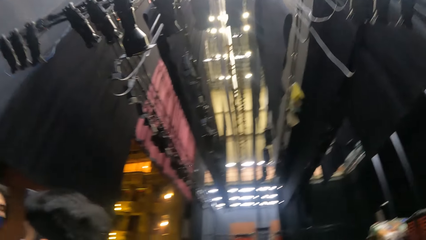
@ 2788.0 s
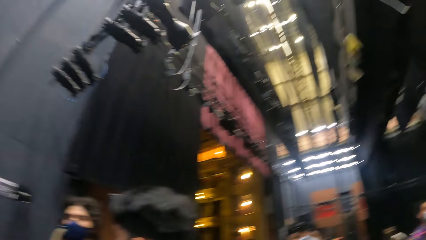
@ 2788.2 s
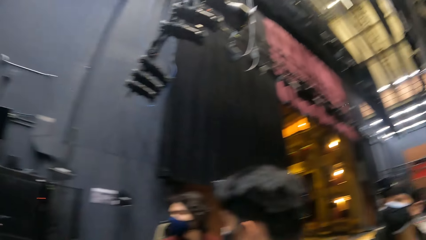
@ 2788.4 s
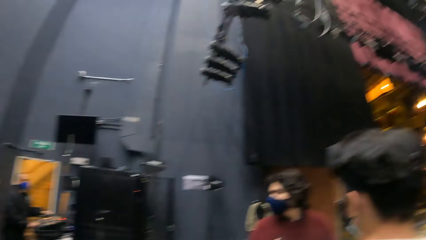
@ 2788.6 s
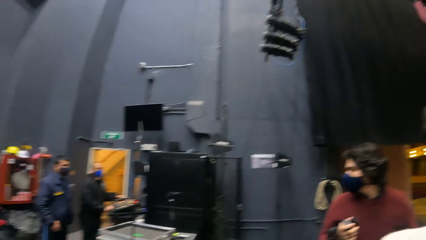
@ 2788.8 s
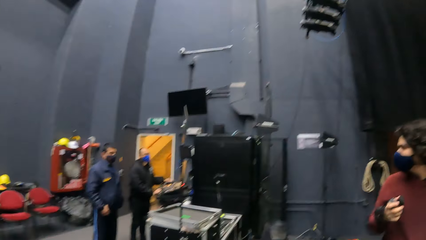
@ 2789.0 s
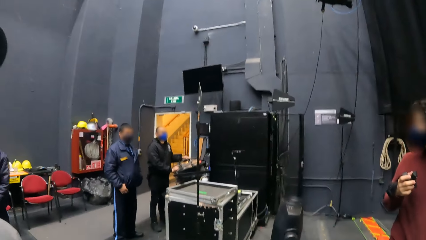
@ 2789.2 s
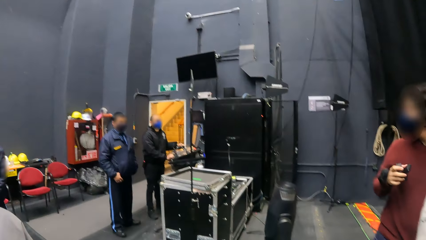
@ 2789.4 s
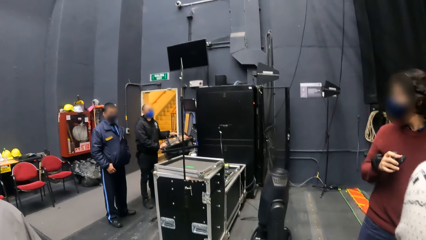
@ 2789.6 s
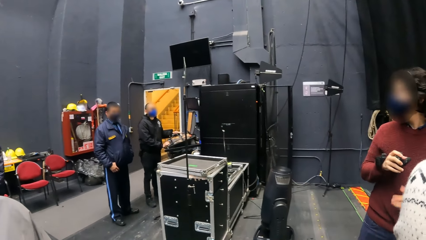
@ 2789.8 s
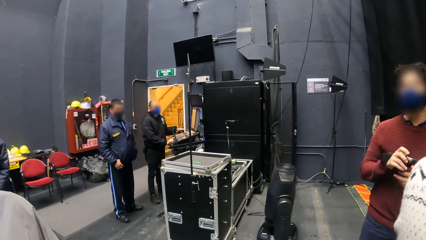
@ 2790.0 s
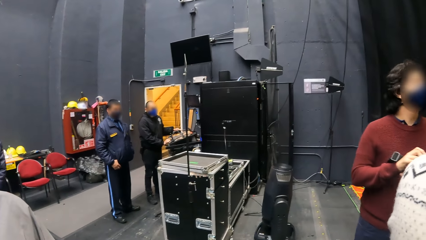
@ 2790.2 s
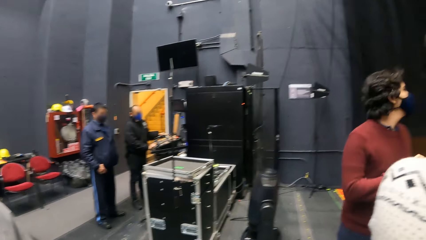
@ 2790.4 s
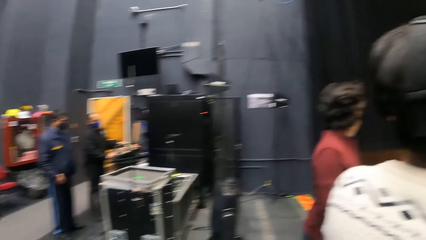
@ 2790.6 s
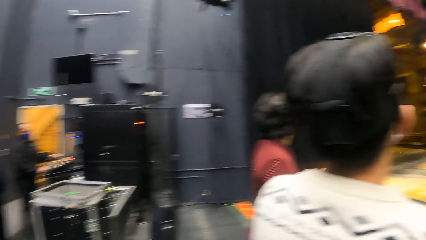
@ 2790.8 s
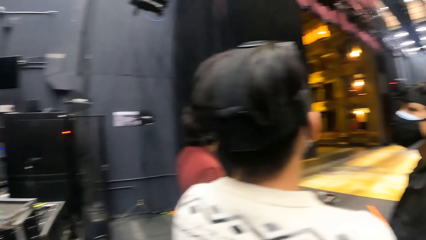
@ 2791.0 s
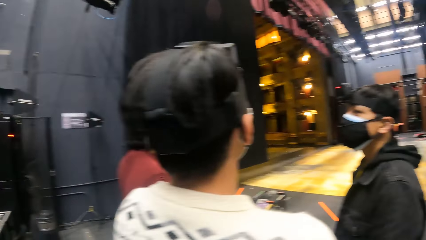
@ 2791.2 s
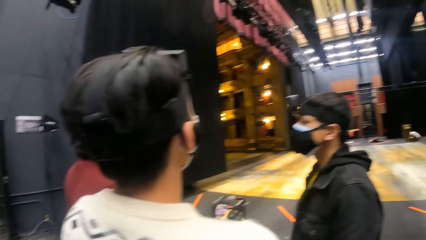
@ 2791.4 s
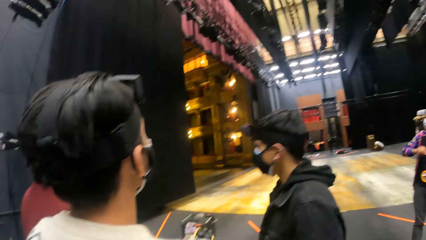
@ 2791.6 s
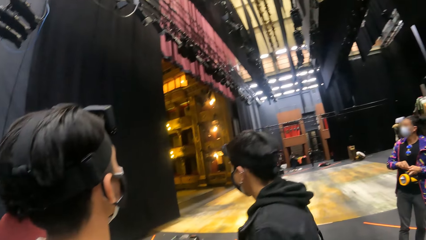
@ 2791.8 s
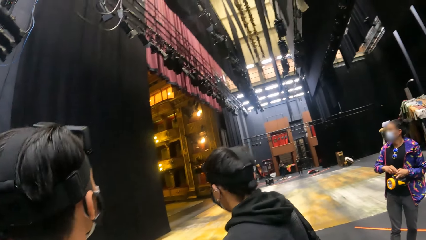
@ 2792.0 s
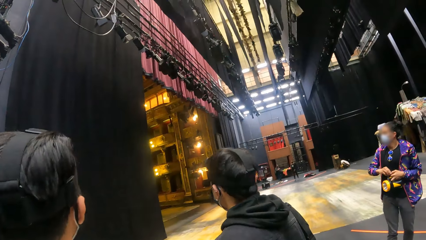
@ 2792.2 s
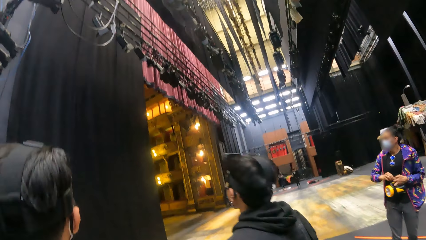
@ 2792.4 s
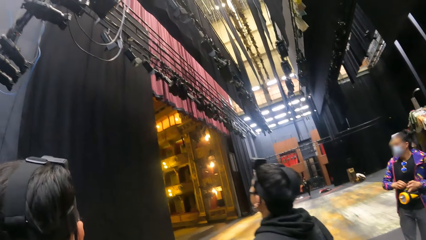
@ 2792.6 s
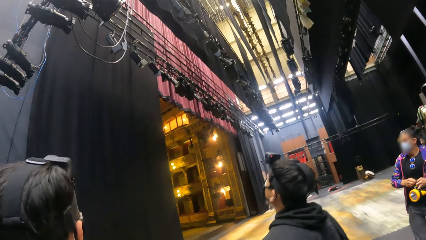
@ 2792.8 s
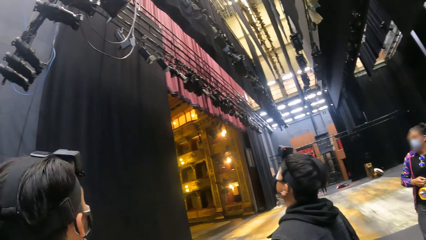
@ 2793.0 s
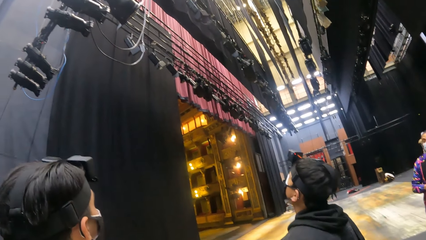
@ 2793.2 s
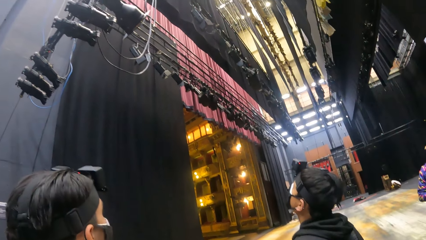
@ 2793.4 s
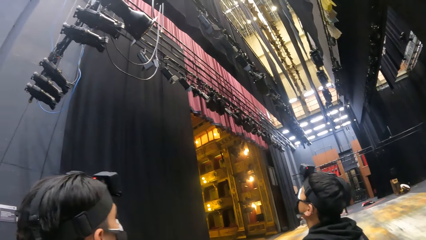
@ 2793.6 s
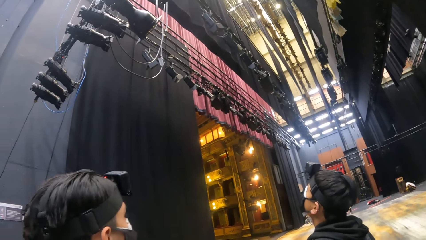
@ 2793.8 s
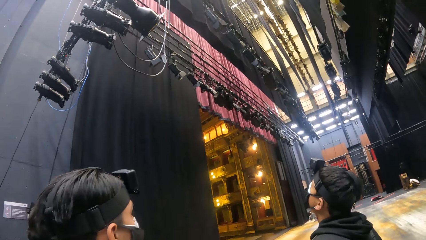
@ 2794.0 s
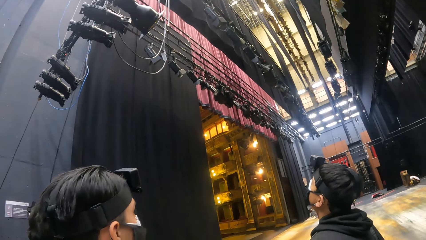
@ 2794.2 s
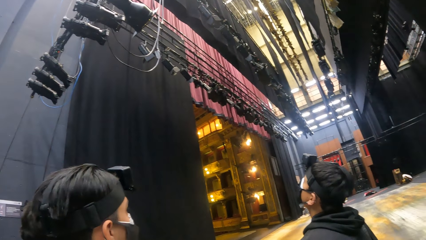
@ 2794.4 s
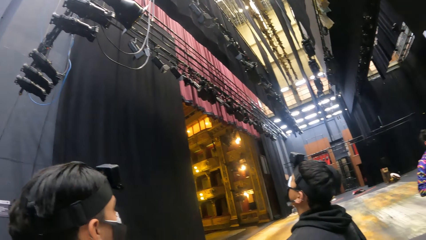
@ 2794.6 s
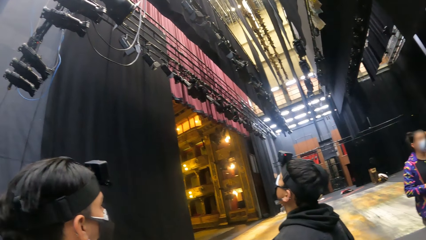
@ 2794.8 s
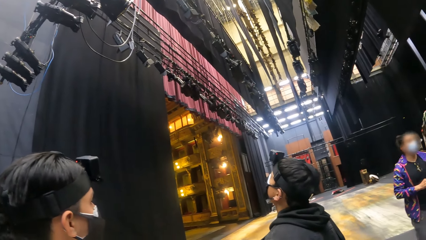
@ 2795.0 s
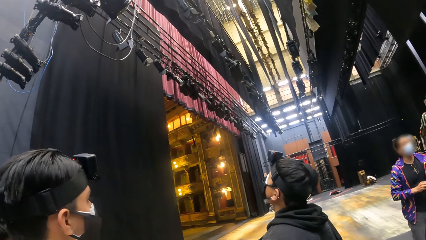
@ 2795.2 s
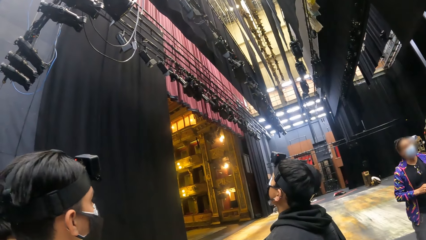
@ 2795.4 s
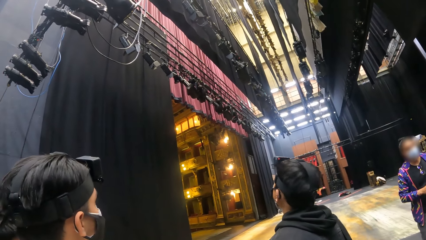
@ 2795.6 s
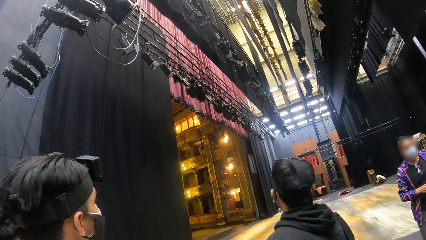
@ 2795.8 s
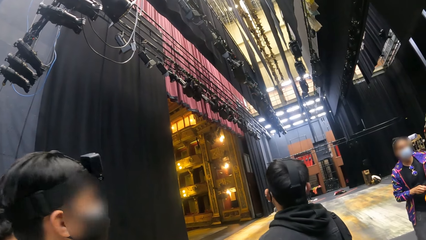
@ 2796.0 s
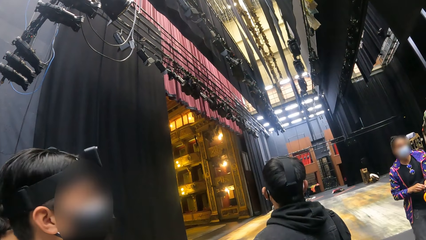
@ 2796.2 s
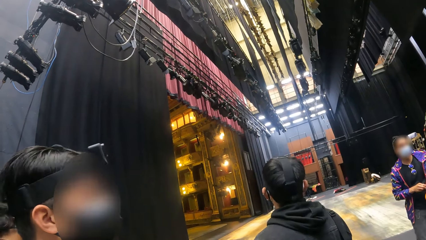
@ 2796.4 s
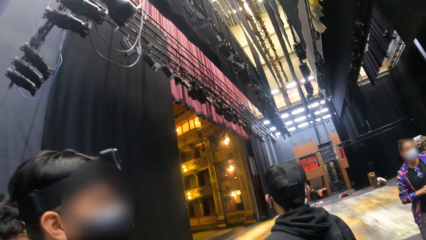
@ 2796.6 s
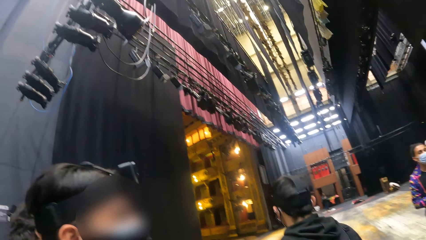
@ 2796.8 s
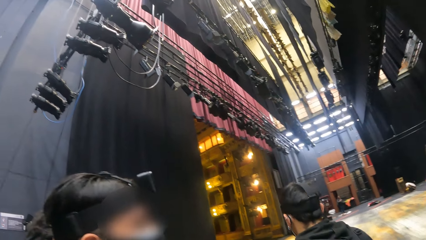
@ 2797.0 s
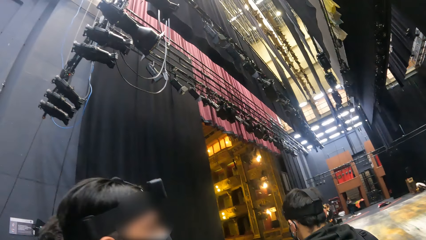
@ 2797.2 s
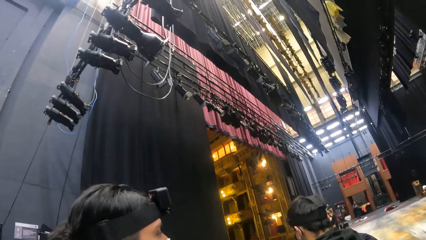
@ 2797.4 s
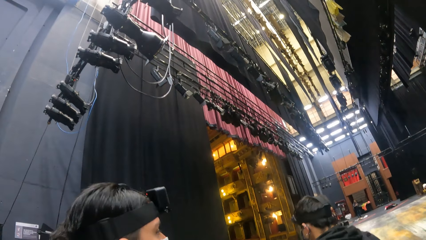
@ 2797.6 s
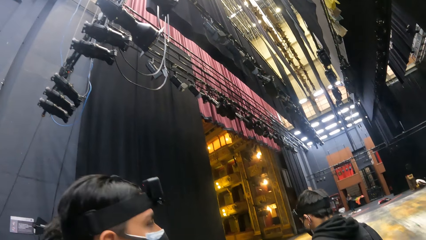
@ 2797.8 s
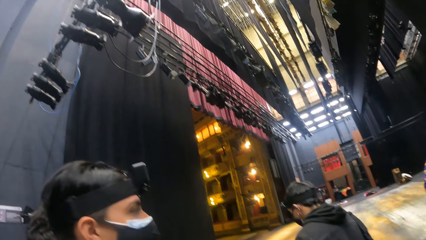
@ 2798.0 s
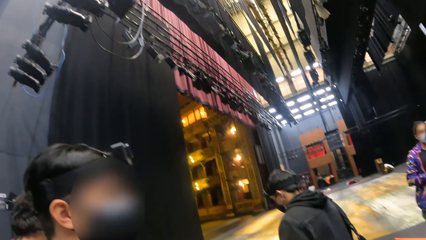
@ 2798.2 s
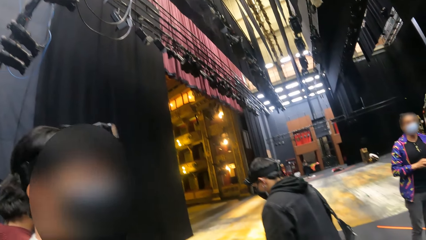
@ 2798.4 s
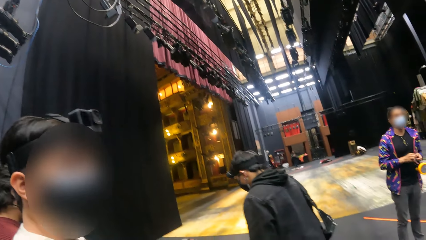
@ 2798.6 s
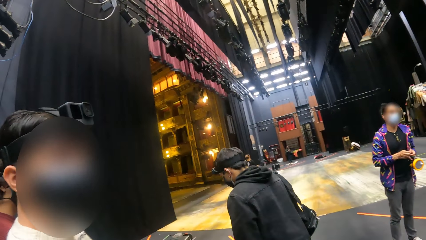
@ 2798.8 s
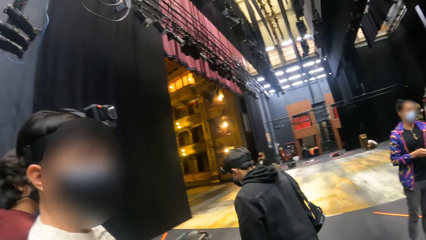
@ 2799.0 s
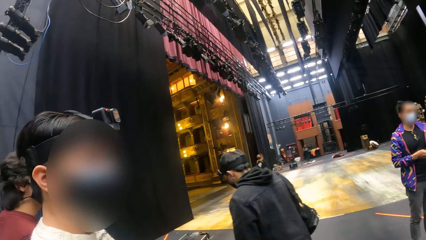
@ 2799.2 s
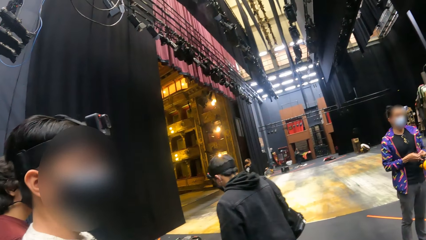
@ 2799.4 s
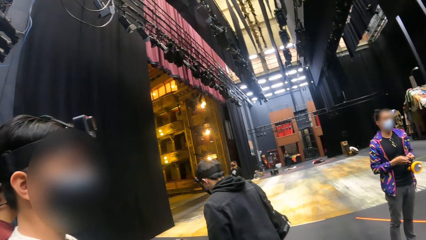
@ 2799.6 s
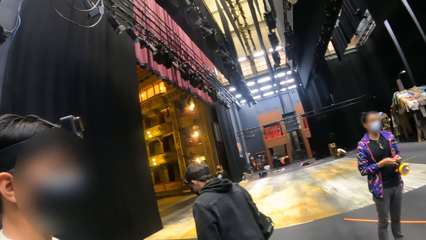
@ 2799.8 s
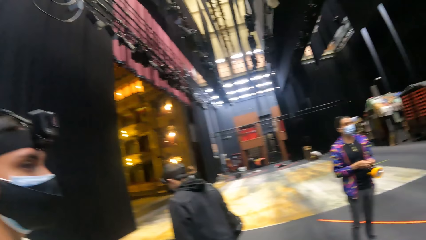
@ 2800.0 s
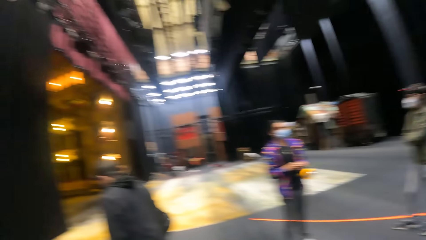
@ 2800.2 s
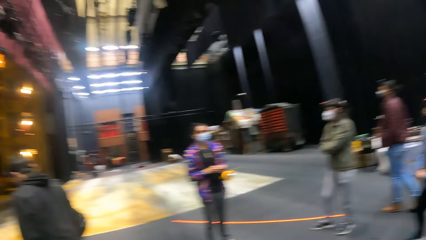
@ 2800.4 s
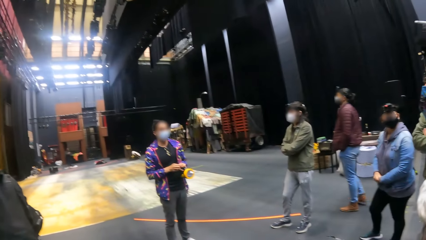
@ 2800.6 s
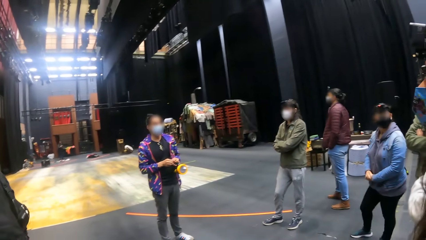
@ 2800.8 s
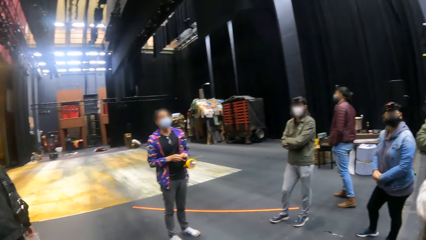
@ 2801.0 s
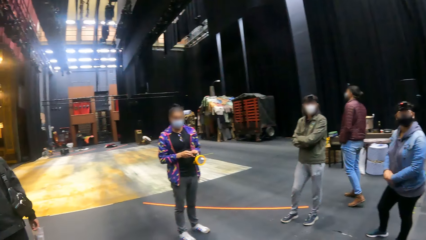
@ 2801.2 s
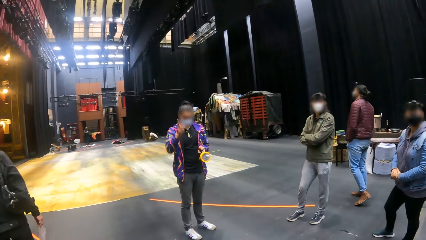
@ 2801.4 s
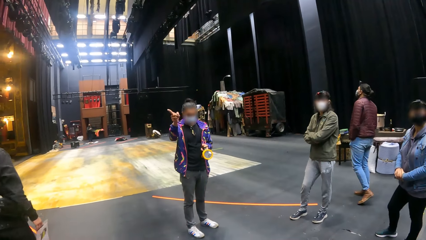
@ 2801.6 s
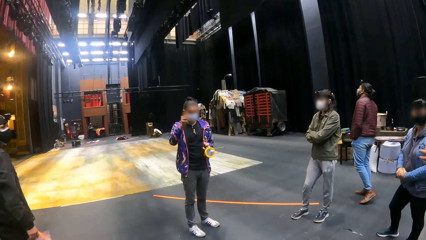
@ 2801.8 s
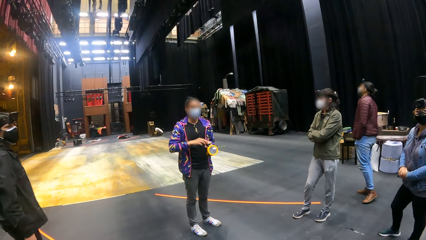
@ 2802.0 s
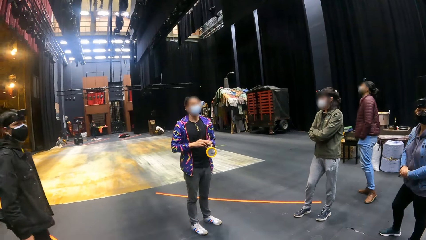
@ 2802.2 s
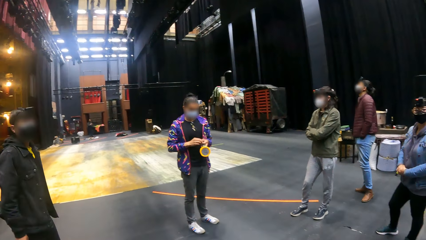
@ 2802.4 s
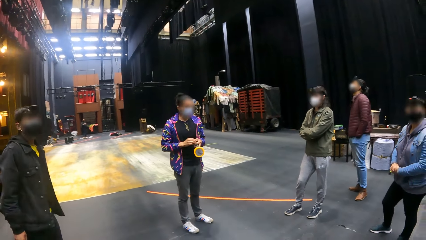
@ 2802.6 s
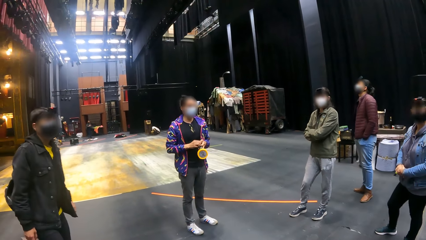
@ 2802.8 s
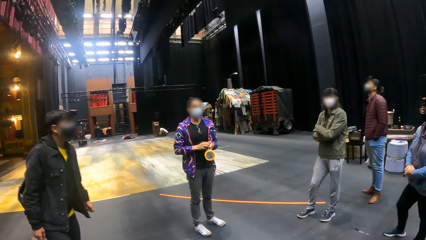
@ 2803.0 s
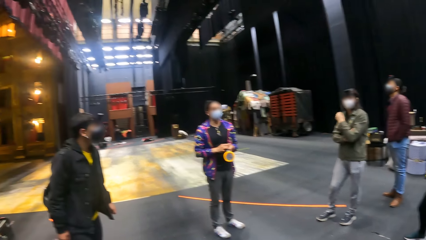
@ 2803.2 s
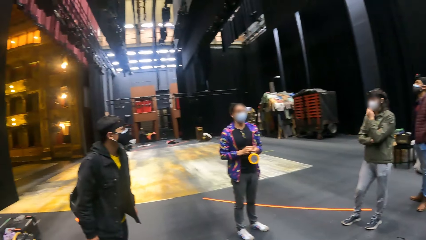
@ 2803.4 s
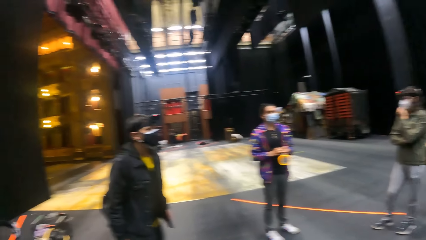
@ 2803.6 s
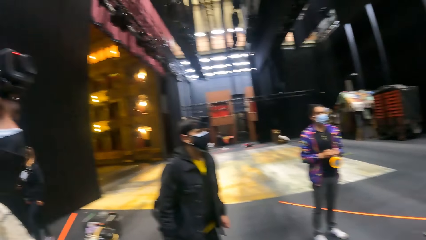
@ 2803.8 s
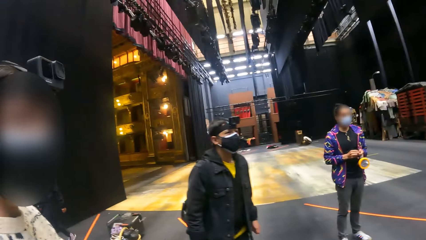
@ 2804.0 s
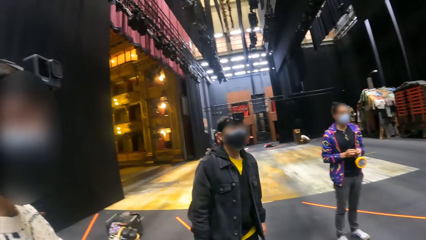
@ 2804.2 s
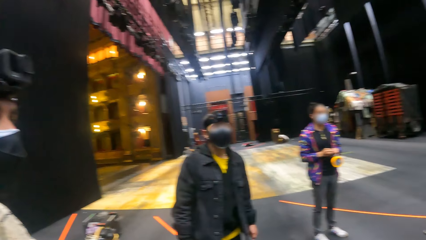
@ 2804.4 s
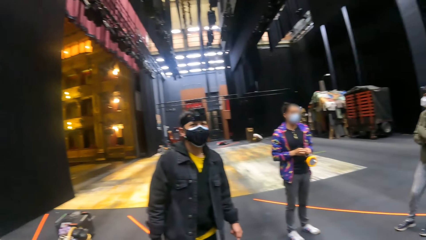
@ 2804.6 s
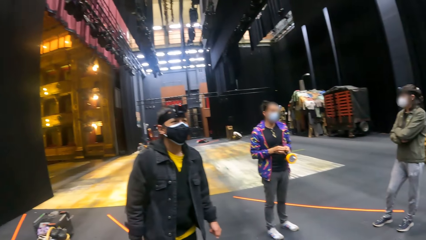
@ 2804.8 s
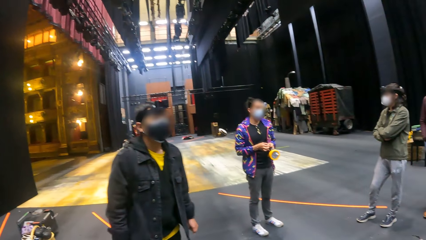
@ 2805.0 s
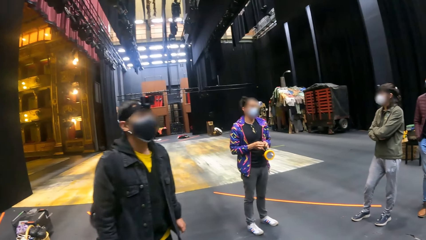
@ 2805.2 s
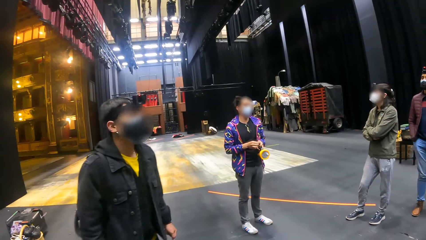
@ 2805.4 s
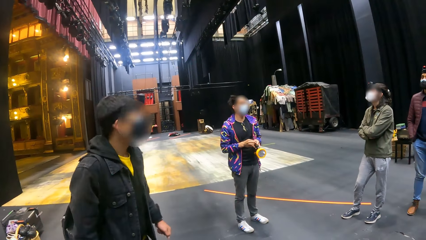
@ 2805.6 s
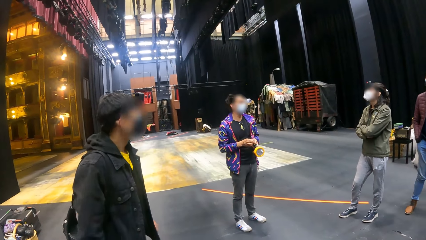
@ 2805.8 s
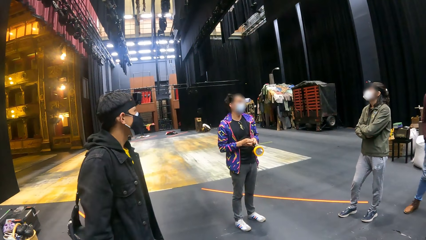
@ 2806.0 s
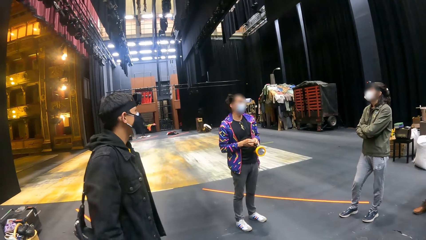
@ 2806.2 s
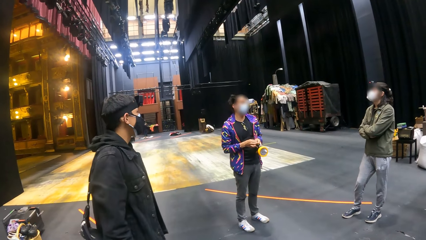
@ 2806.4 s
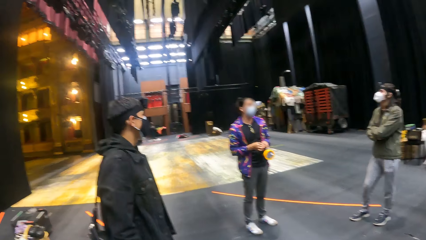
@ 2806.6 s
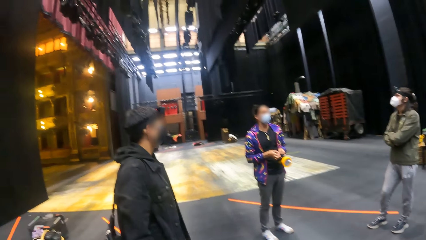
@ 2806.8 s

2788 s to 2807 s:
A man operates a control console with both hands. Another man holds the head mount camera in his right hand. The second man touches the head mount camera in his right hand with his left hand. A third man touches the torch in his left hand with his right hand. The third man touches the torch in his left hand with his right hand again. Someone talks to the crowd. Another man touches a facemask on his face with his left hand.
